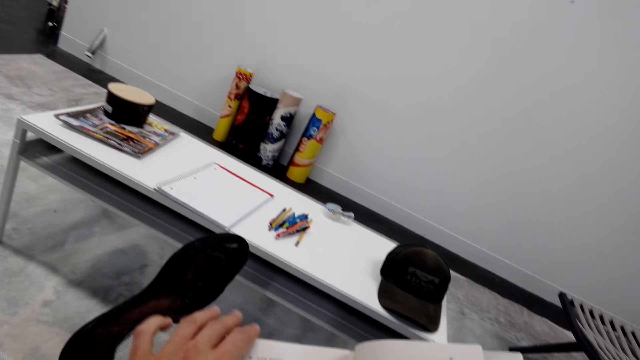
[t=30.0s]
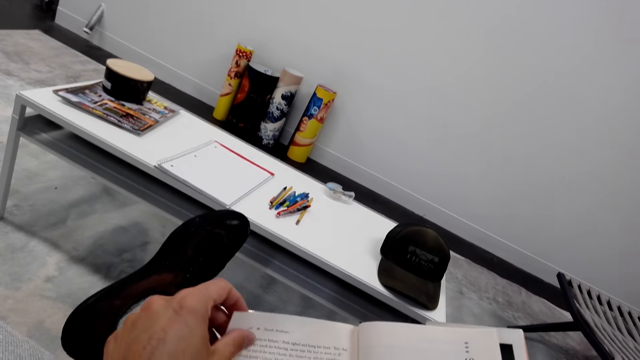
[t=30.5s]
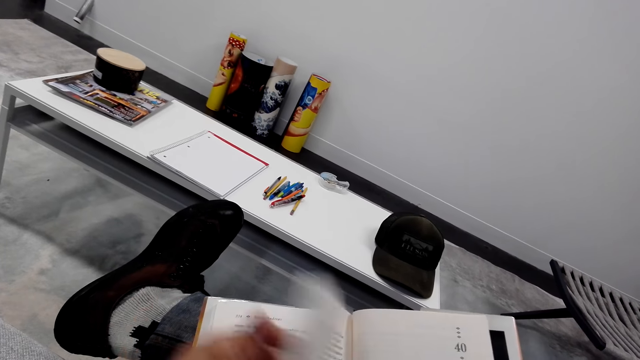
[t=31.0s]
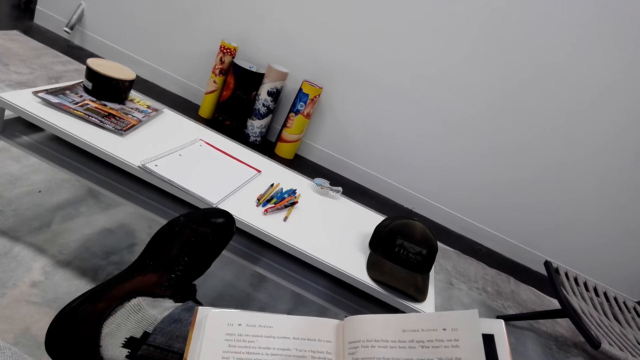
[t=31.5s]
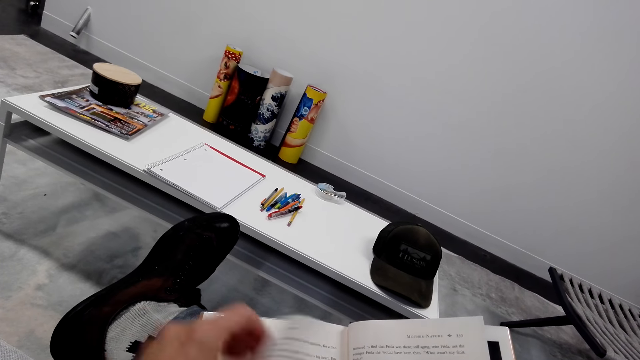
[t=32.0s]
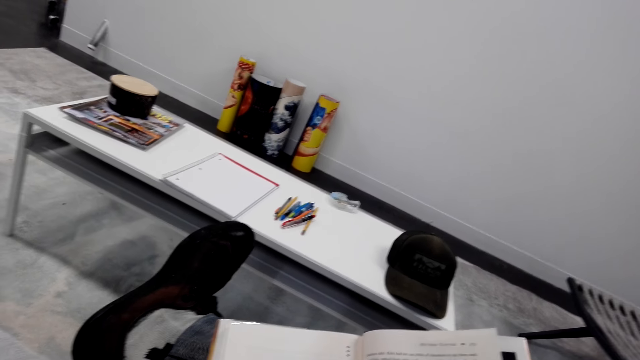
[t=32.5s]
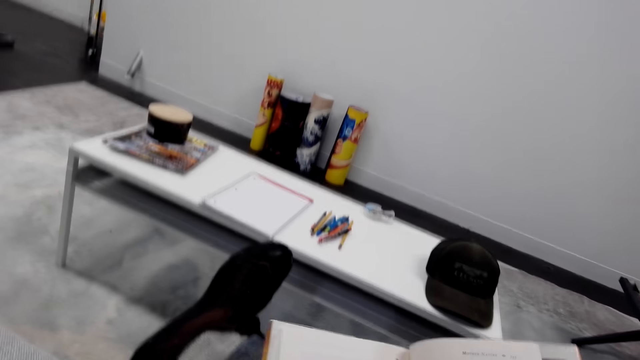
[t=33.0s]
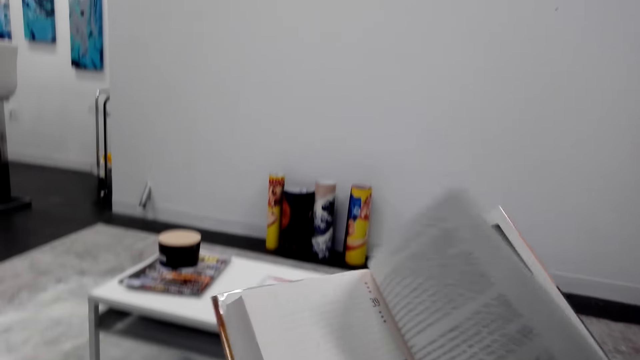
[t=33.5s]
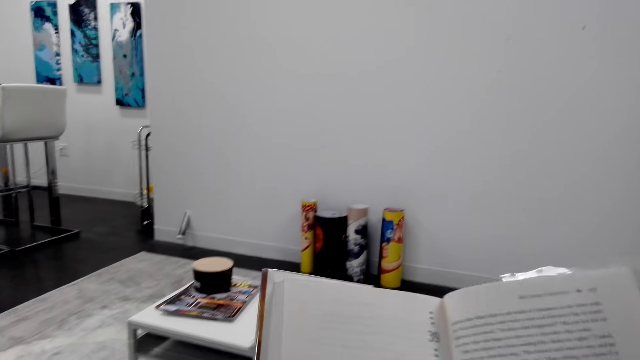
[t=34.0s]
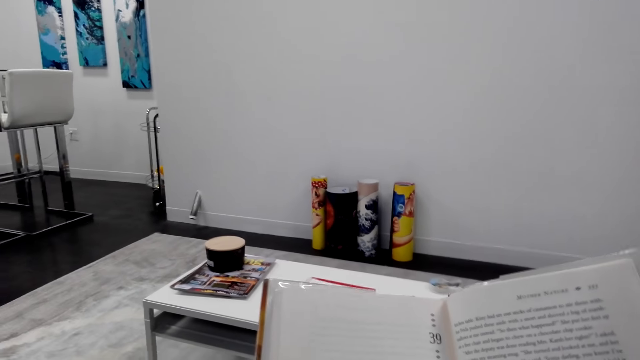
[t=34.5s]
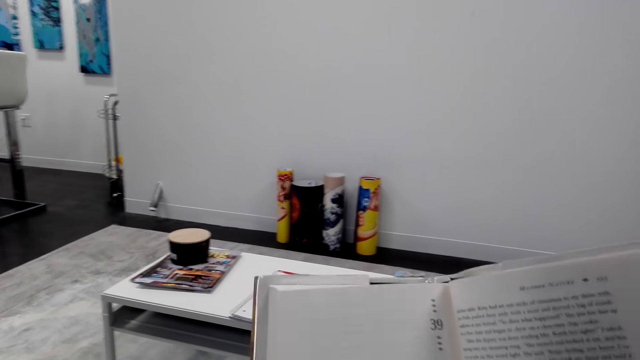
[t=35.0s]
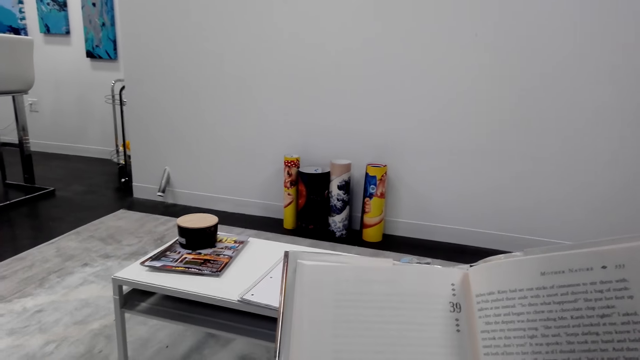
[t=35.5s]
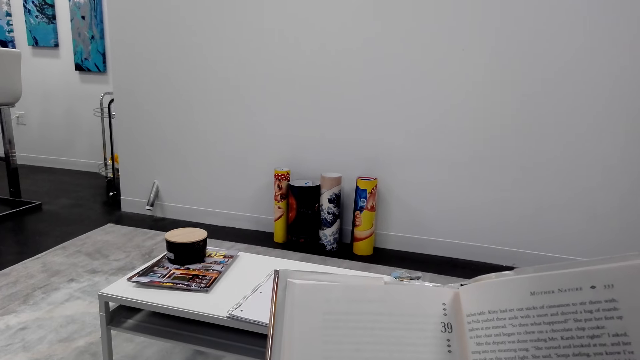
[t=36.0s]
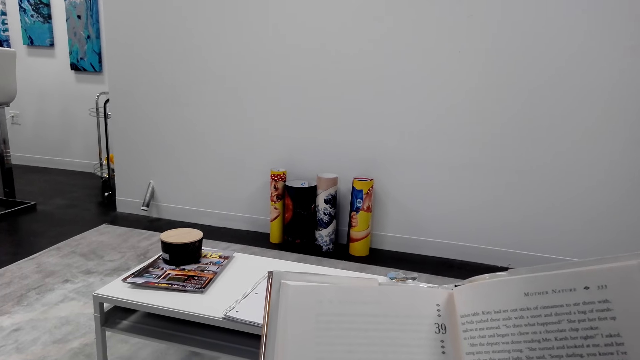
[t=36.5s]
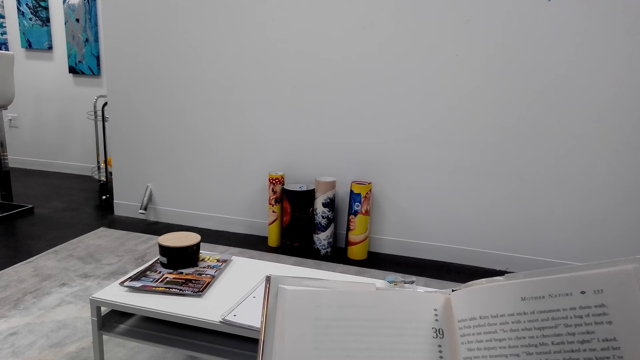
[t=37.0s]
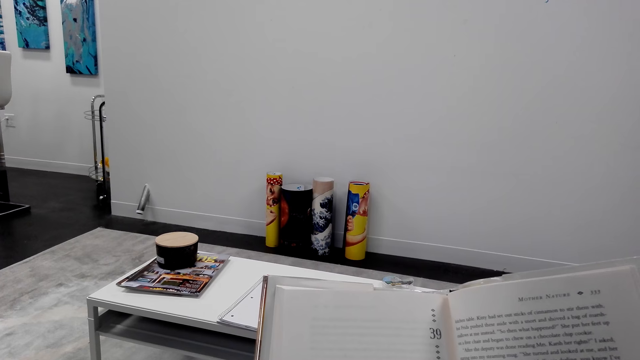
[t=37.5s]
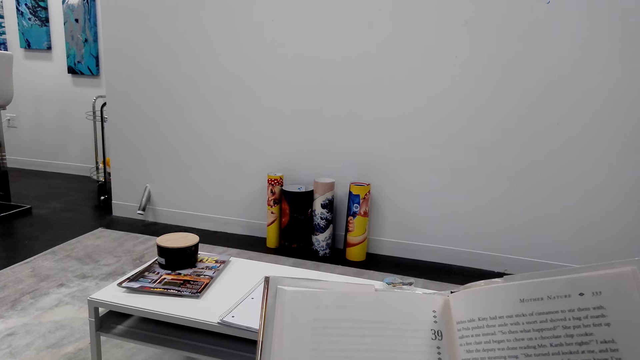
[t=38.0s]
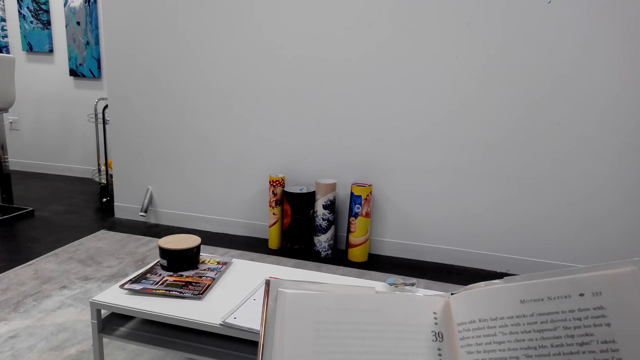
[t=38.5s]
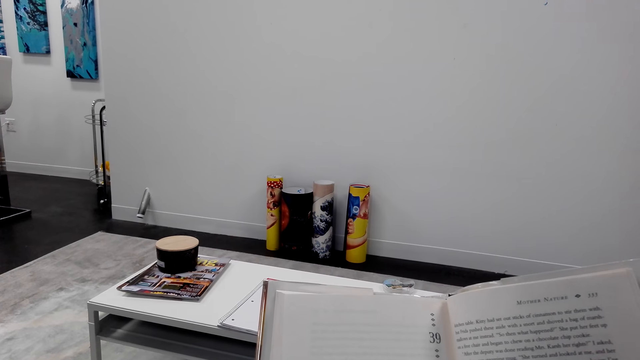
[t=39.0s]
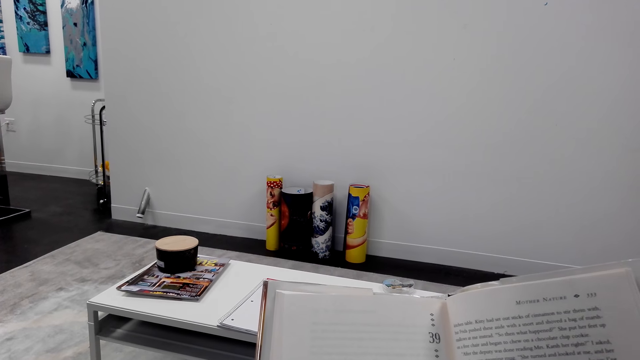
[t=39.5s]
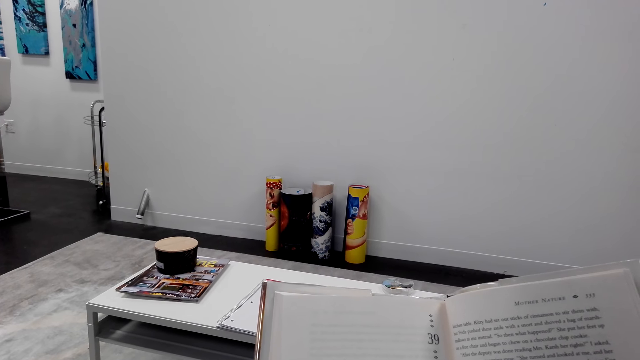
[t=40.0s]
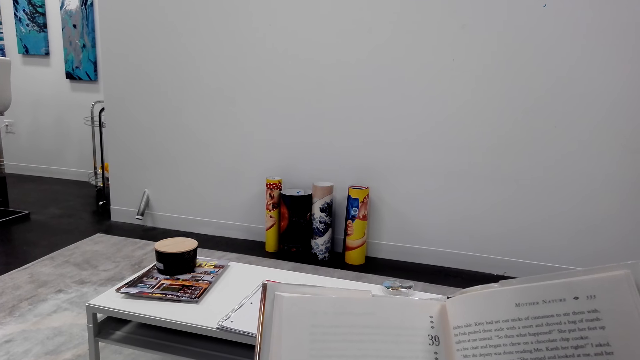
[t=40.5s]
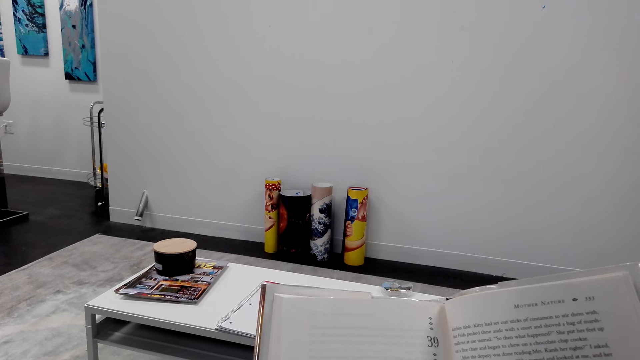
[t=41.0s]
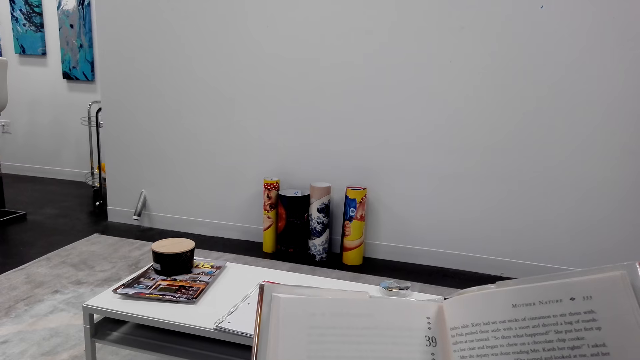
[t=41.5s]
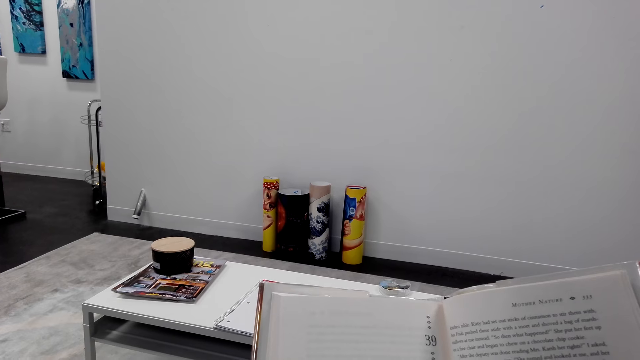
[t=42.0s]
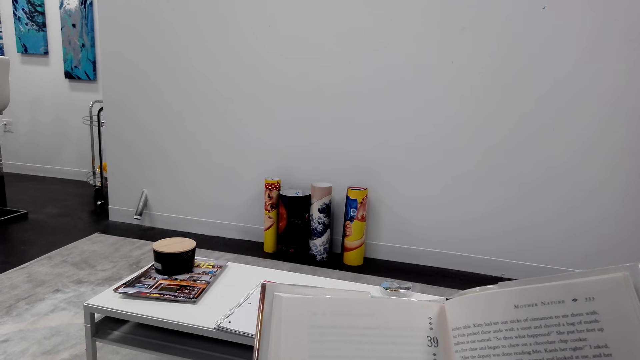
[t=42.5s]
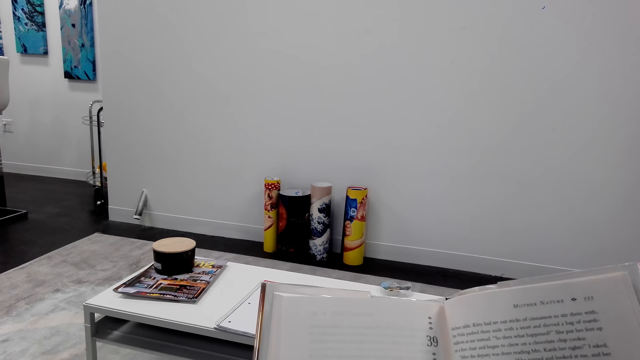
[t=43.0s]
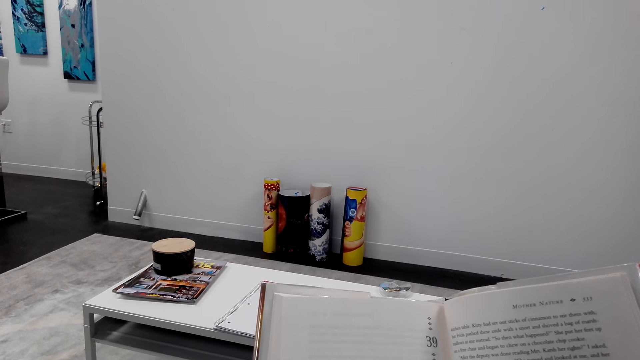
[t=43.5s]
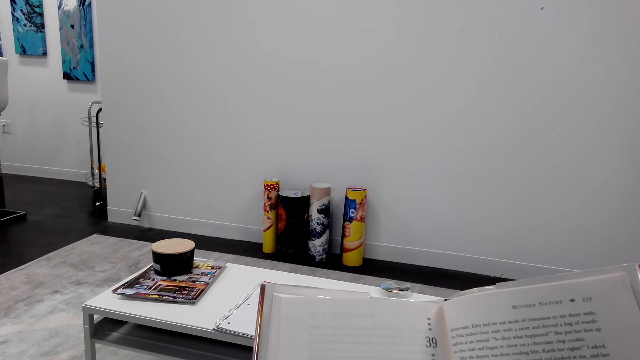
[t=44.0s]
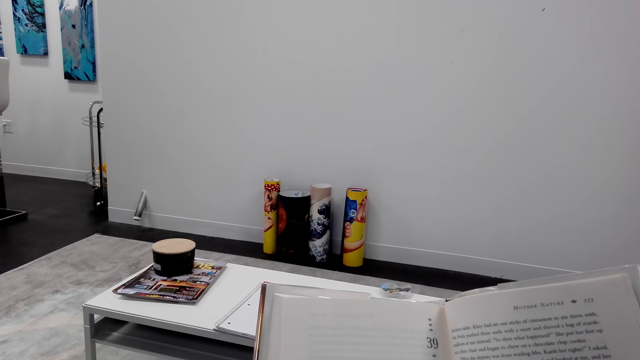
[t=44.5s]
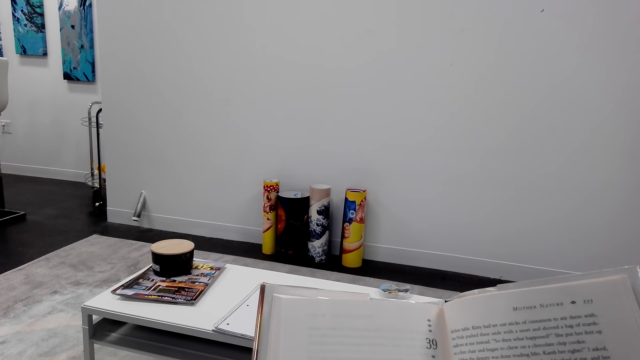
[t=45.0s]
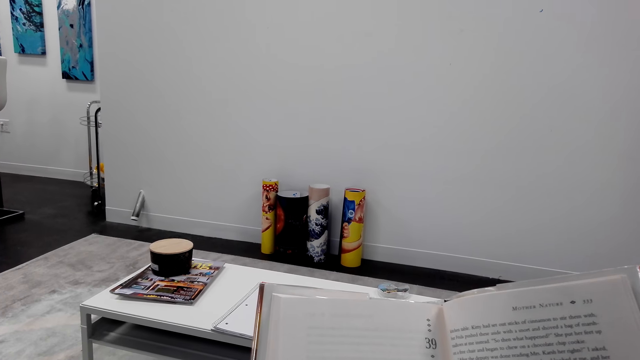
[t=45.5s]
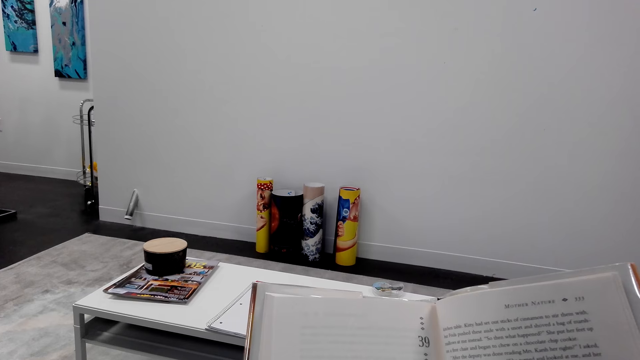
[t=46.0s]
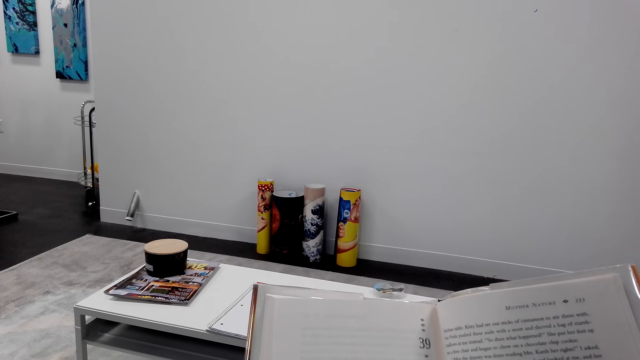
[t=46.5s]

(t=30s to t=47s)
The camera wearer reads a book. They read a novel.

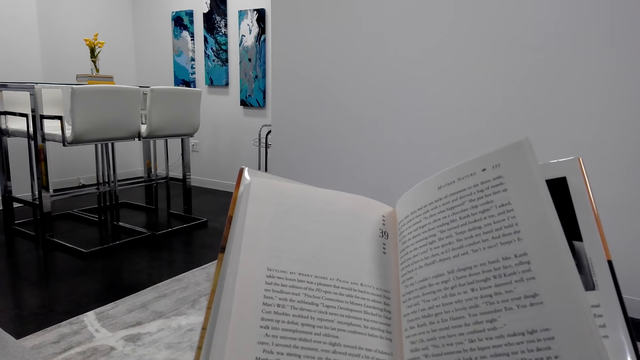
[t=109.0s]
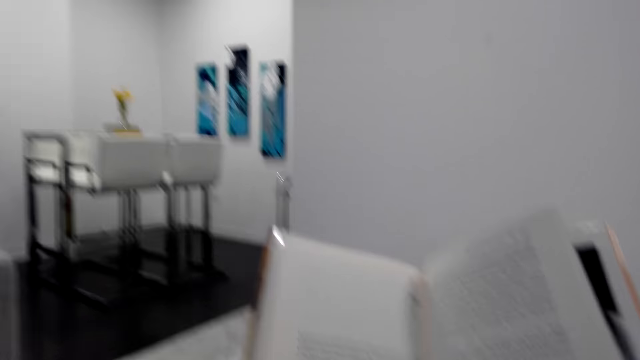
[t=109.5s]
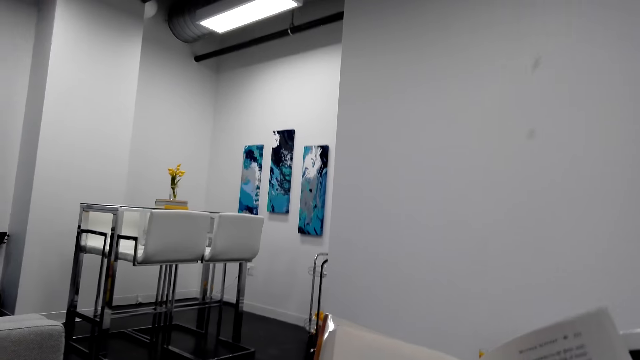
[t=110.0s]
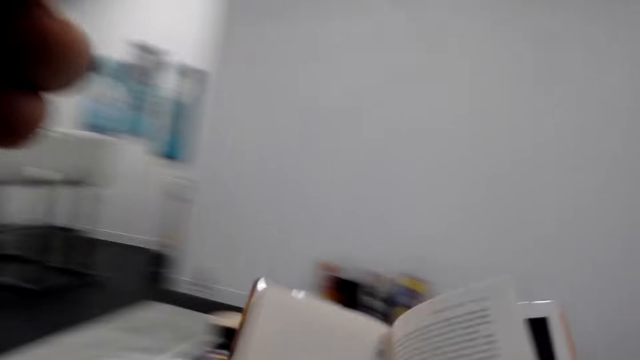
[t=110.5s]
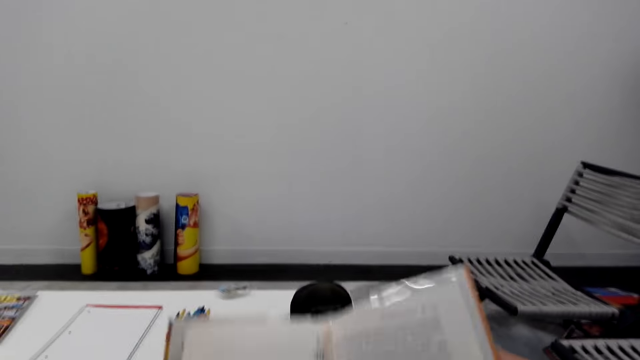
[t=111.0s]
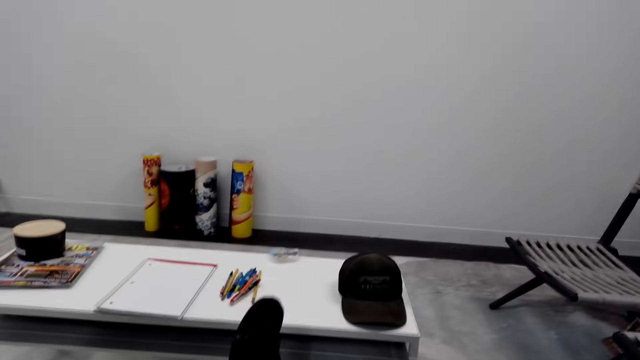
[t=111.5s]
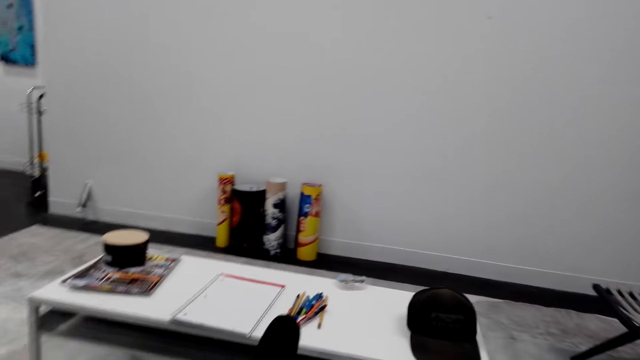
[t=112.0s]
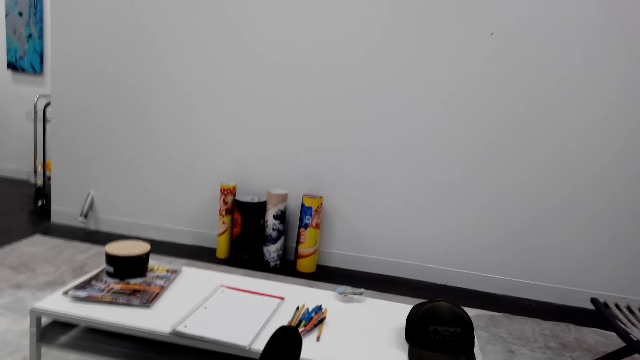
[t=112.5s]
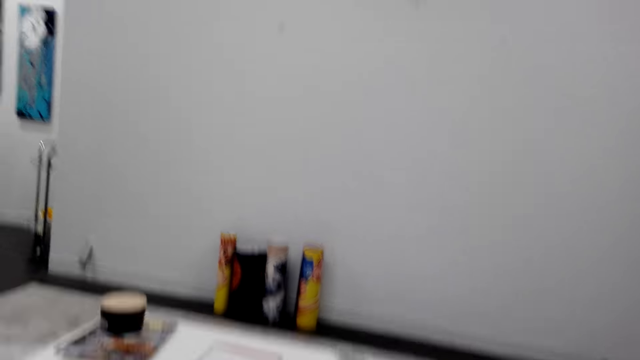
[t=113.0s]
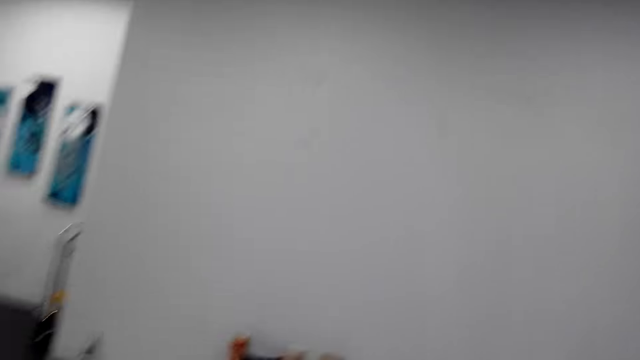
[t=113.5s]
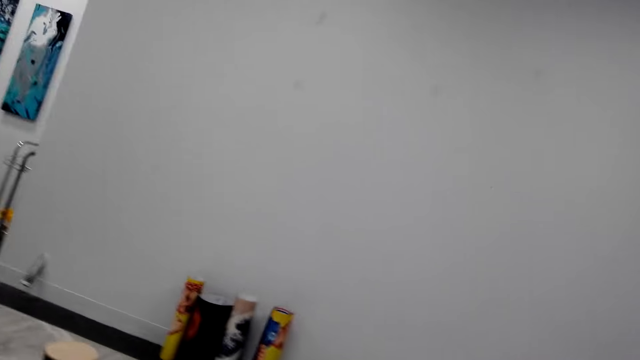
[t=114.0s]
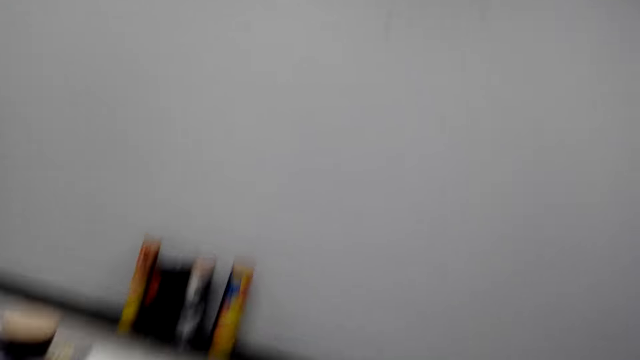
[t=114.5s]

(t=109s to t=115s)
The camera wearer moves a hand.
